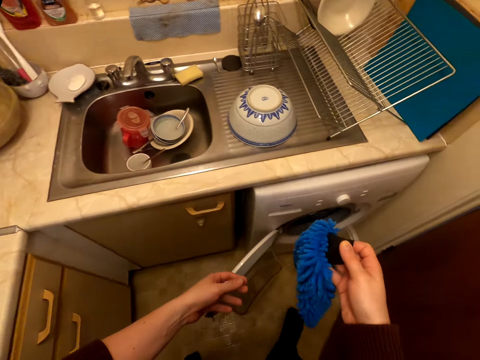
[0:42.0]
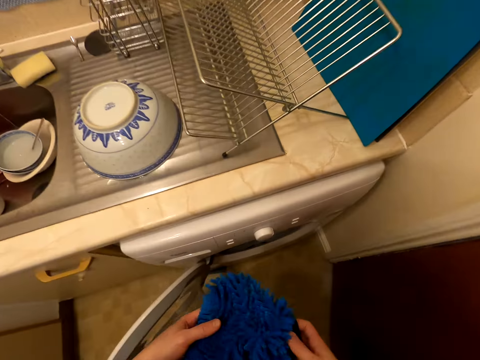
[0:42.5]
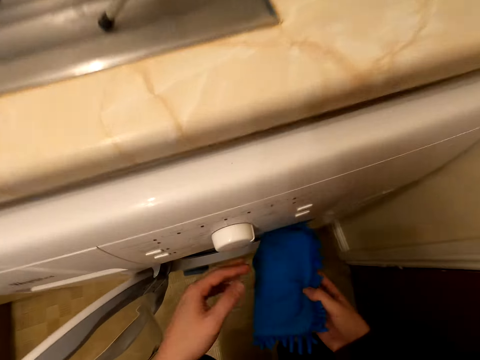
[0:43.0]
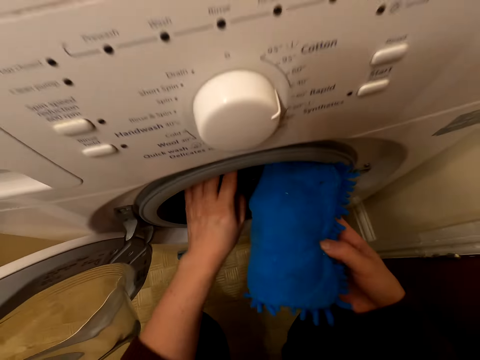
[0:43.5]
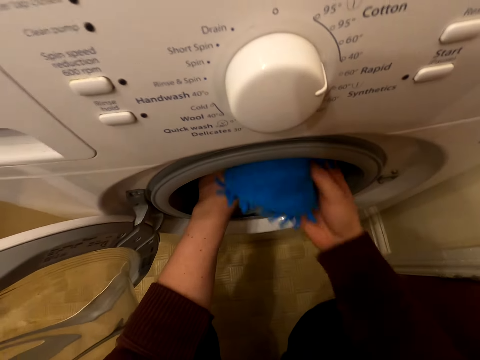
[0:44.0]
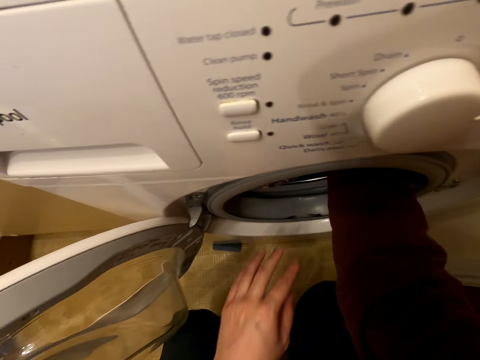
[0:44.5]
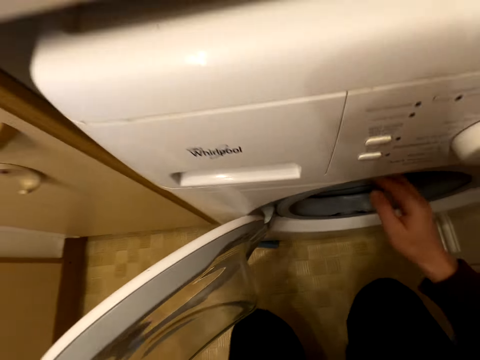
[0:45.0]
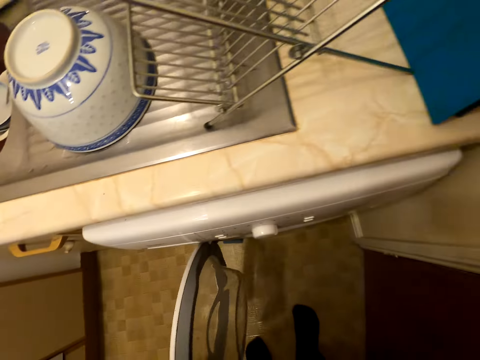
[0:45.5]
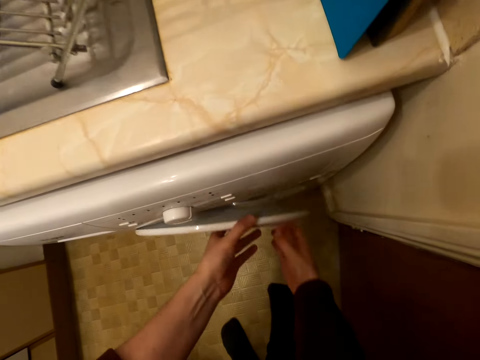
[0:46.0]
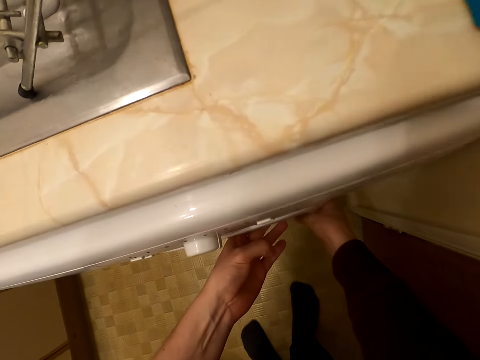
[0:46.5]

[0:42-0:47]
The camera wearer puts the fabric in the washing machine. They close the washing machine.

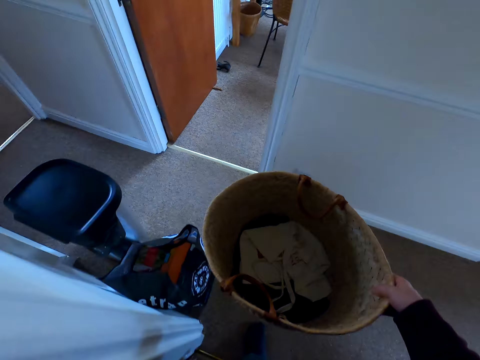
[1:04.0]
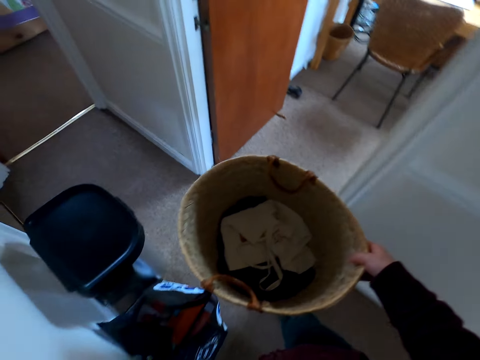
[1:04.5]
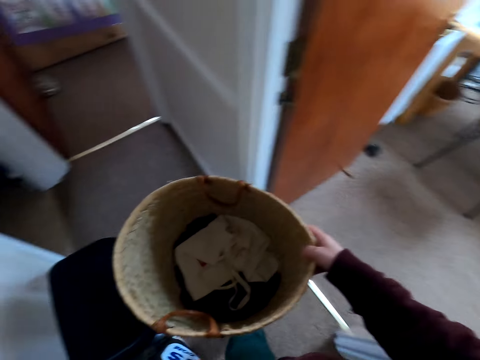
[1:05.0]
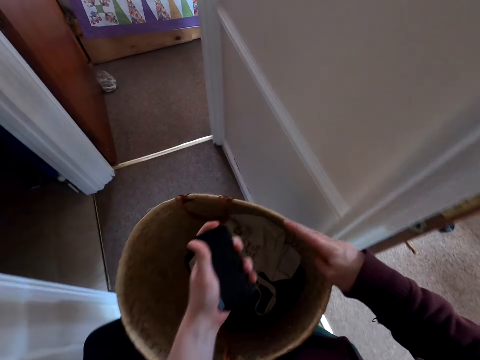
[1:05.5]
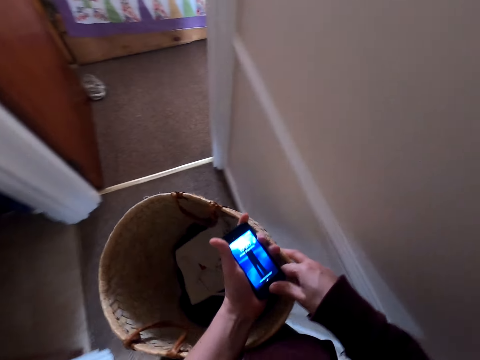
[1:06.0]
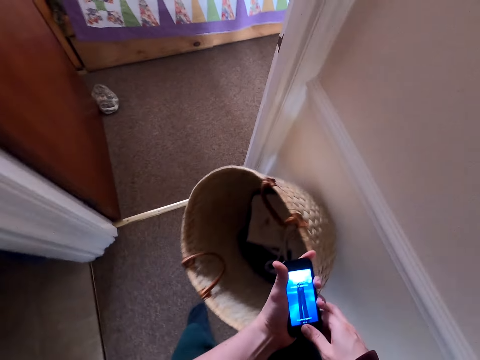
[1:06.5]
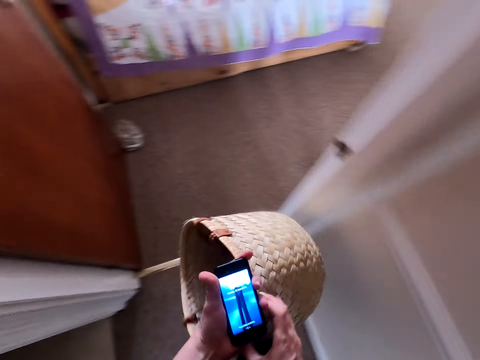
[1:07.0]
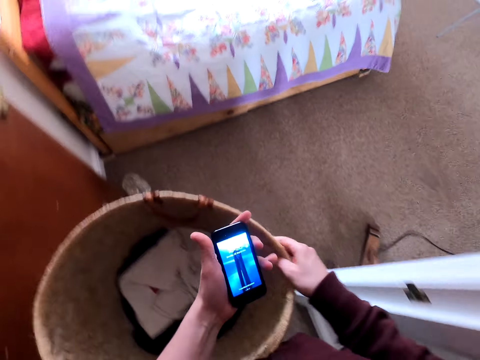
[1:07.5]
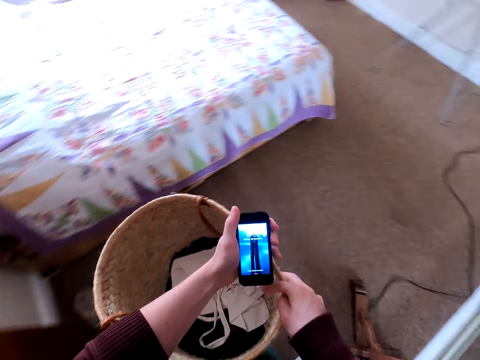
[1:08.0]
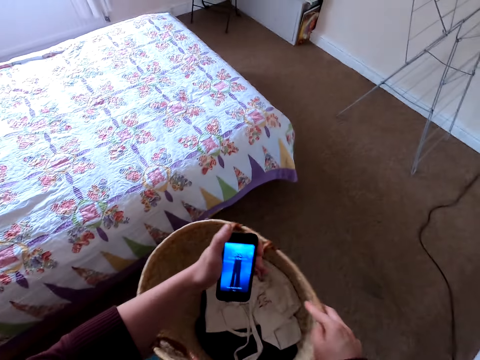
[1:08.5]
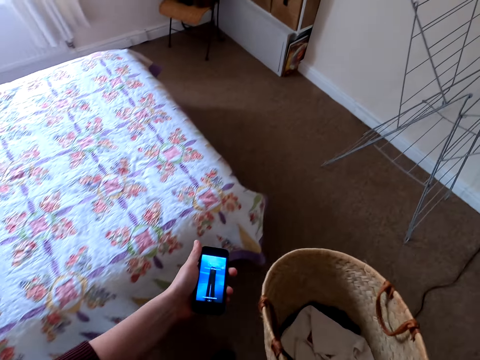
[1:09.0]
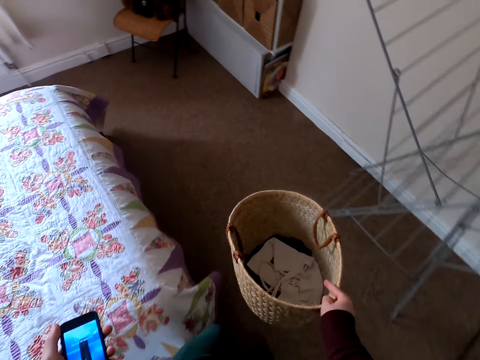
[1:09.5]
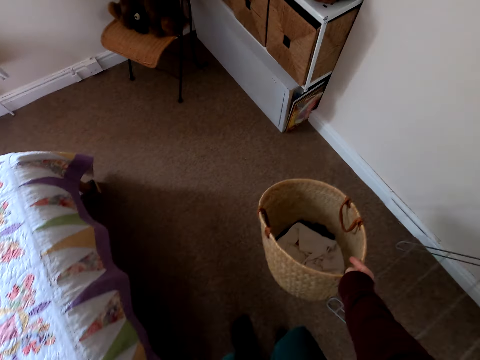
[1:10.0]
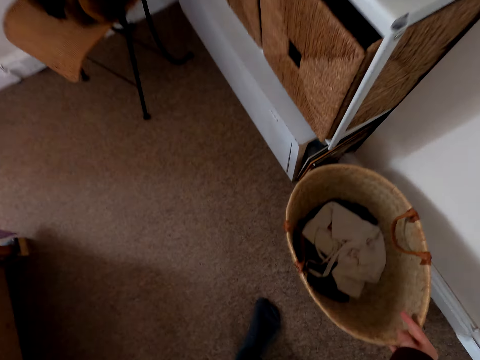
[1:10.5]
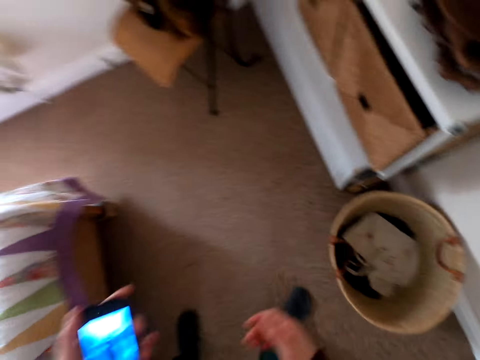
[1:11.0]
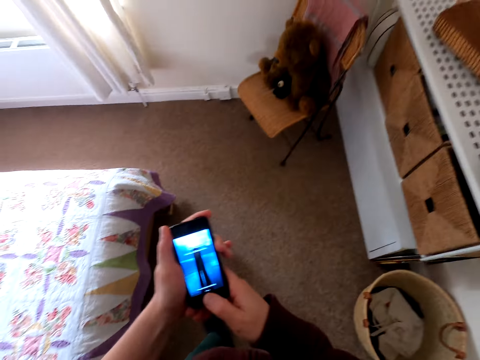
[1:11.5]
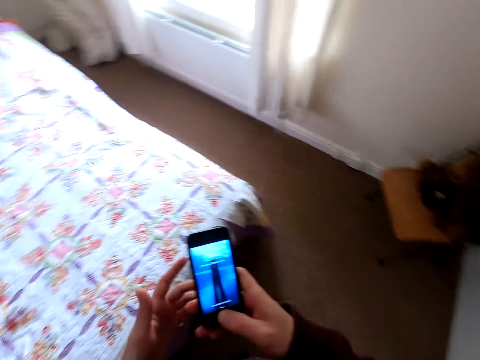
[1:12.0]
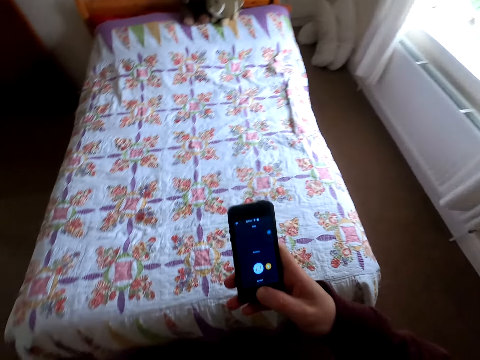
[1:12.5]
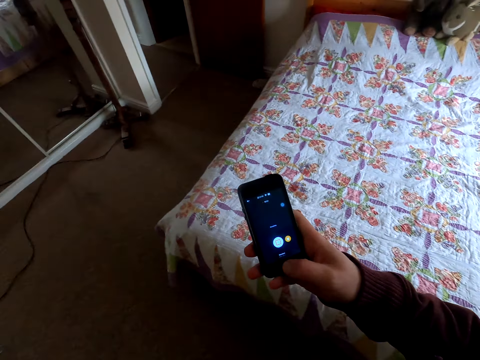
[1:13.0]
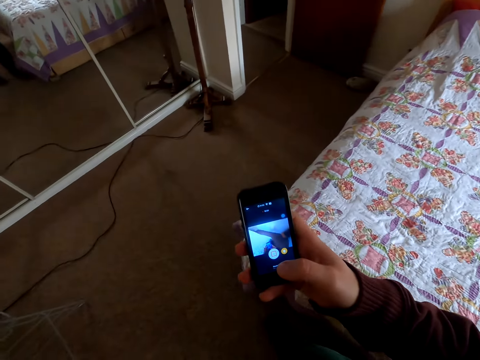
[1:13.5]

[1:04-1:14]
The camera wearer walks around the room. They scroll a phone. They walk around the room. They place the basket on the floor. They scroll the phone. They walk around the room.
